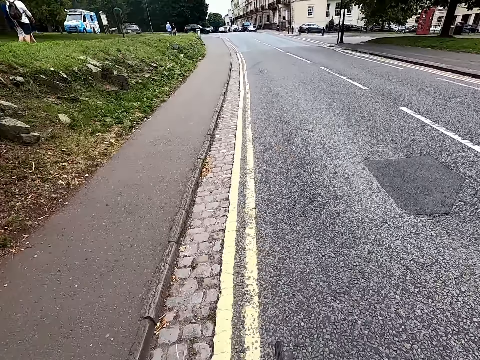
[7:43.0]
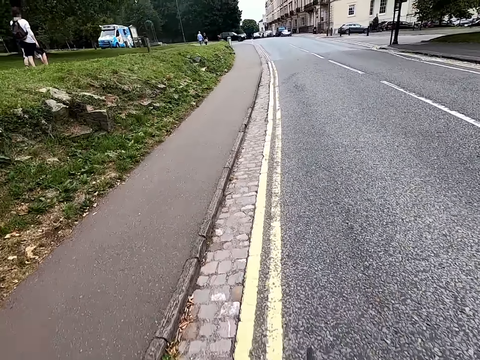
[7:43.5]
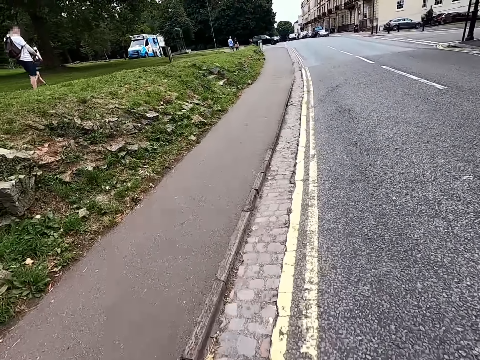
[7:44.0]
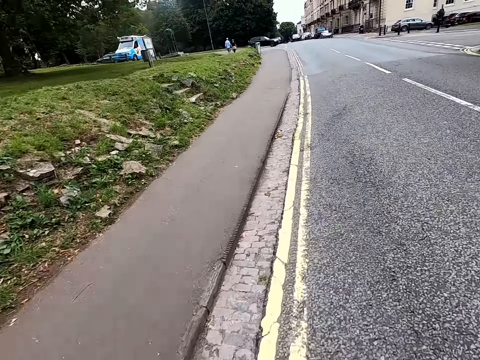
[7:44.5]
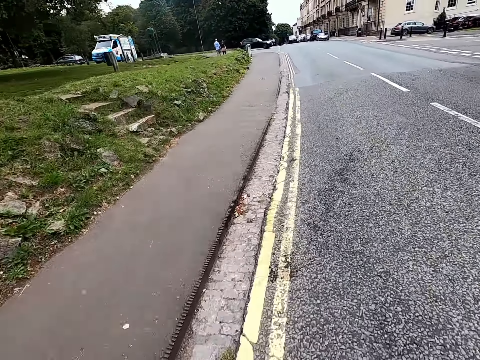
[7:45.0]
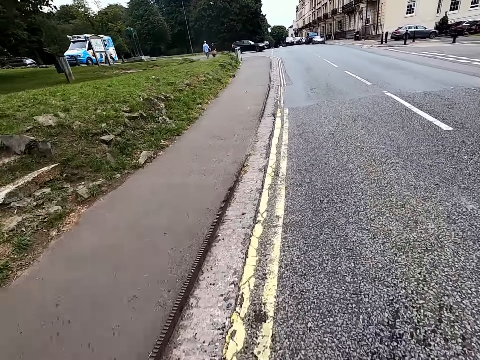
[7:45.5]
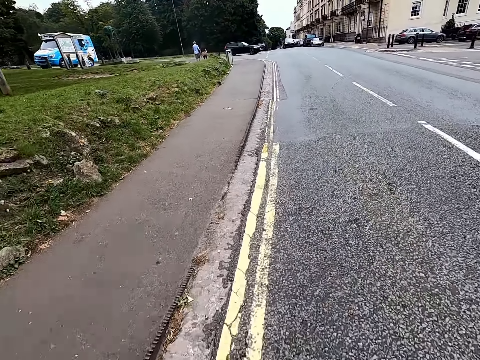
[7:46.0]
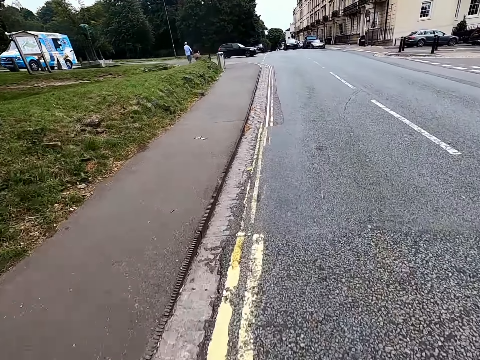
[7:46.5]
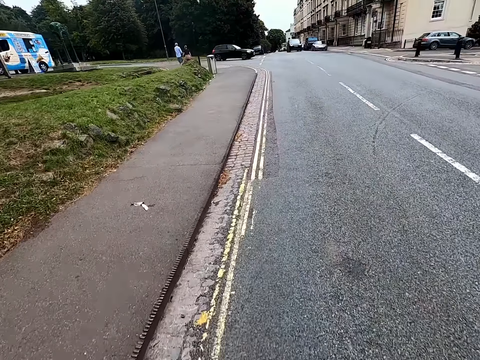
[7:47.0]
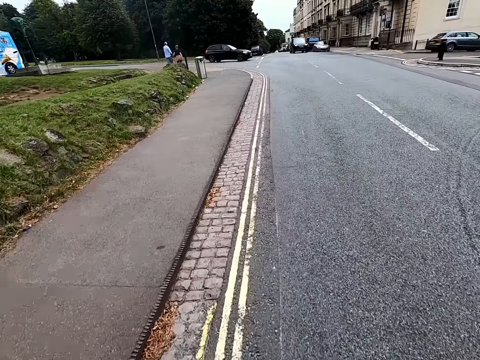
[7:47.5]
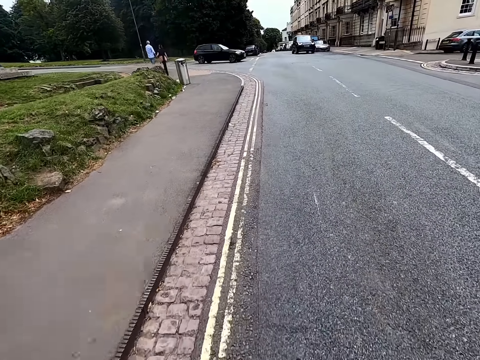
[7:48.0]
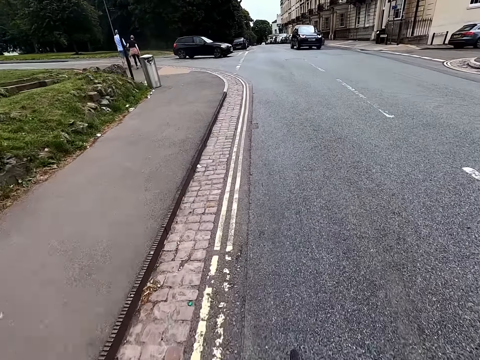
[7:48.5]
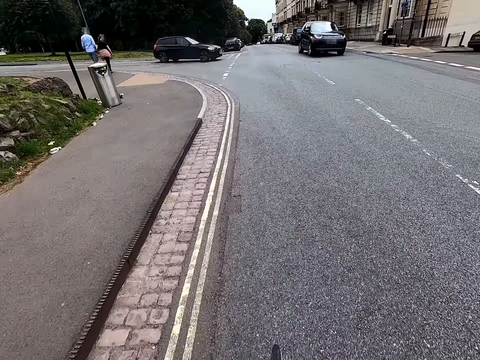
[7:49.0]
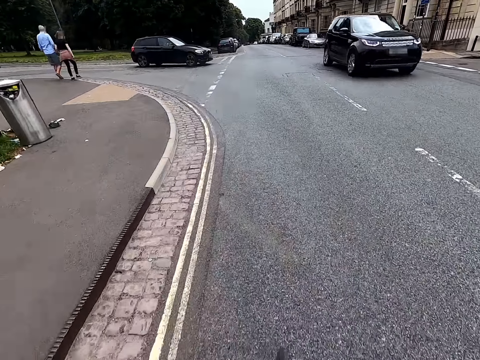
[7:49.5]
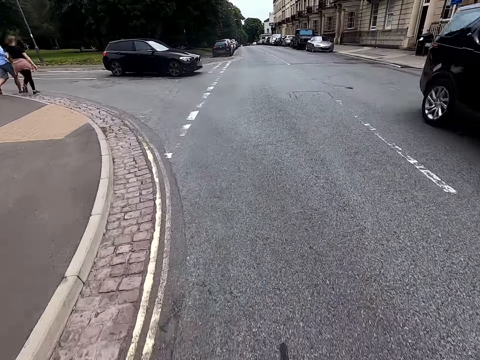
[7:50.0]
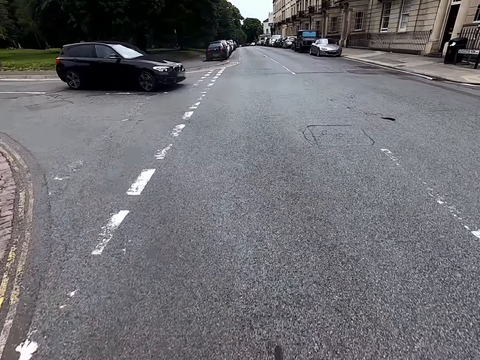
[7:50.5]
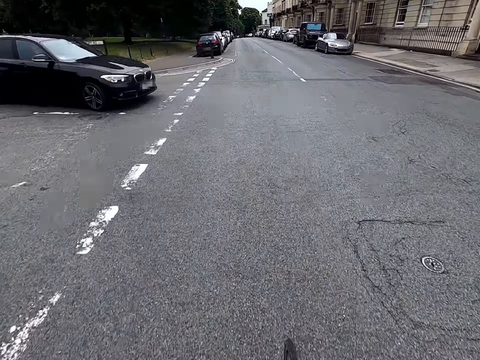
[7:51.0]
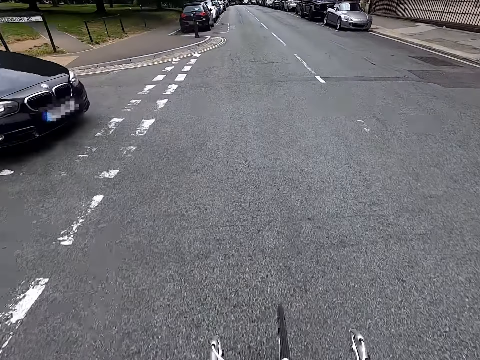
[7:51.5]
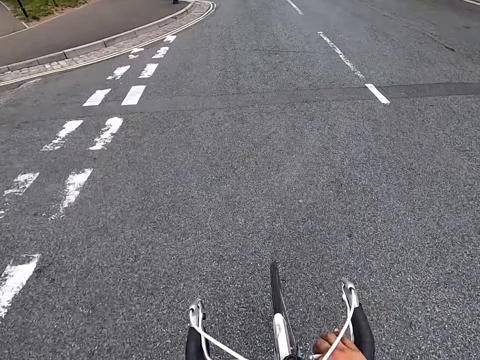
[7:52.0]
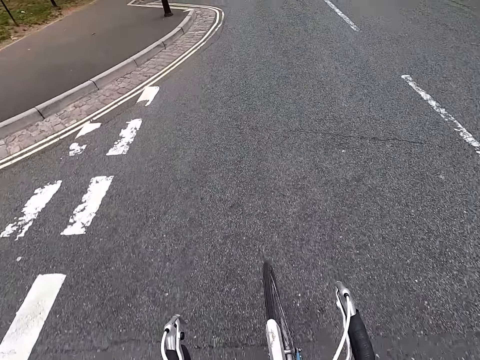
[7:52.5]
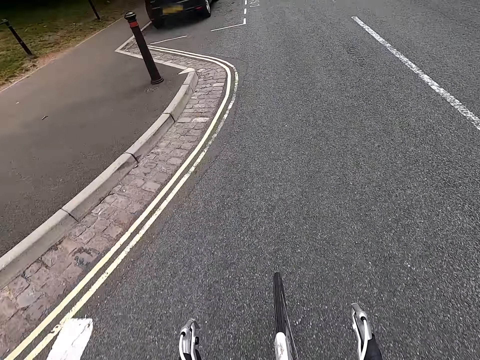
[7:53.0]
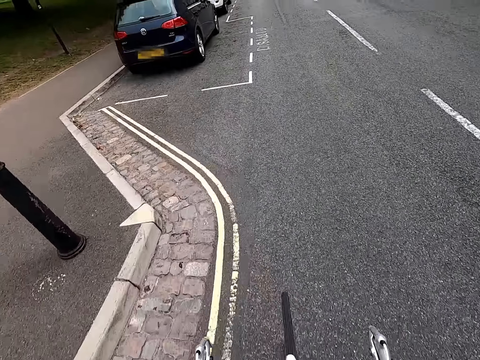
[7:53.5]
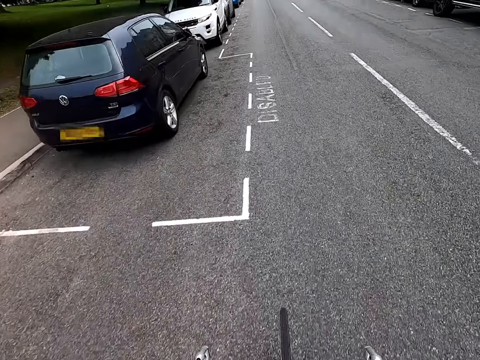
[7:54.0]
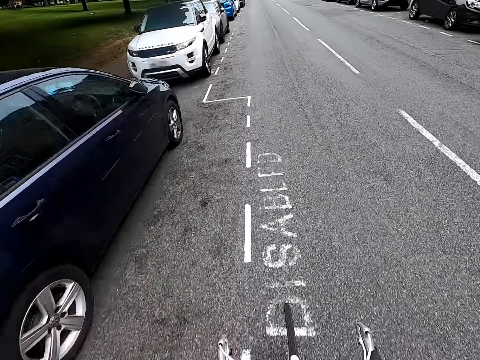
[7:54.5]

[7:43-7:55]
A man walks. The camera wearer cycles. A woman walks. Another man walks.

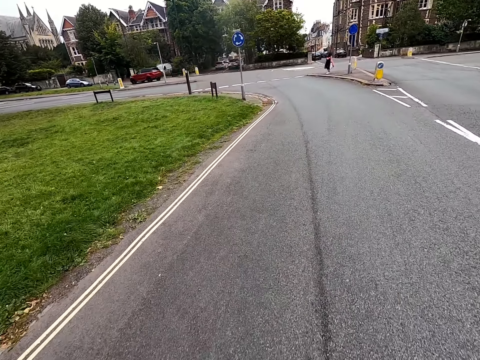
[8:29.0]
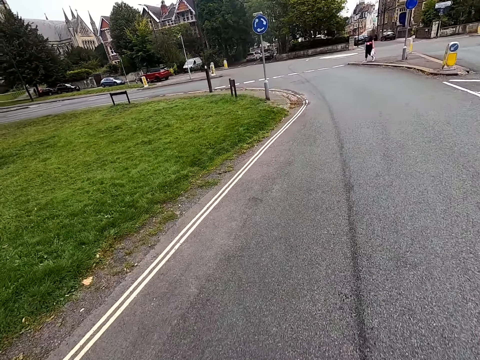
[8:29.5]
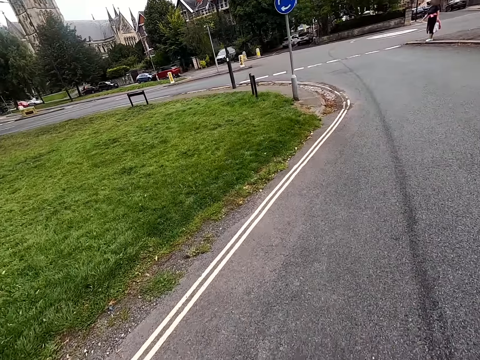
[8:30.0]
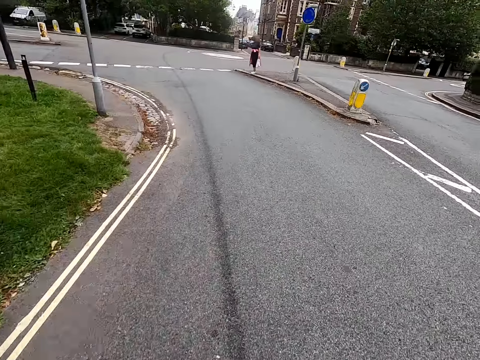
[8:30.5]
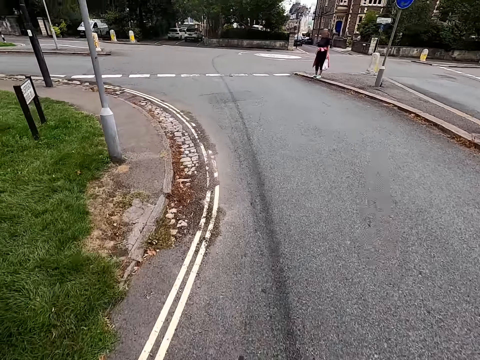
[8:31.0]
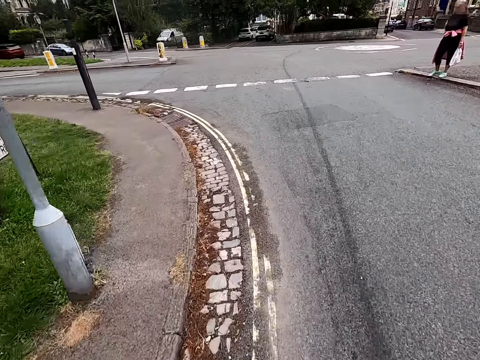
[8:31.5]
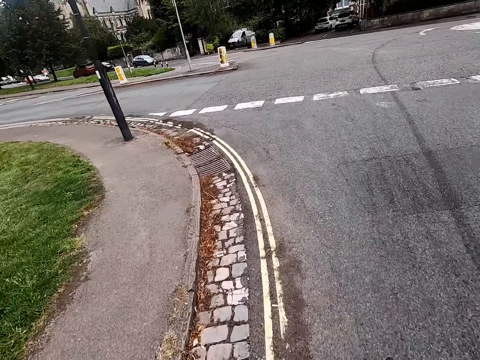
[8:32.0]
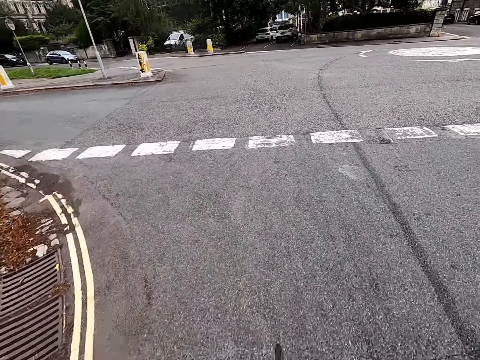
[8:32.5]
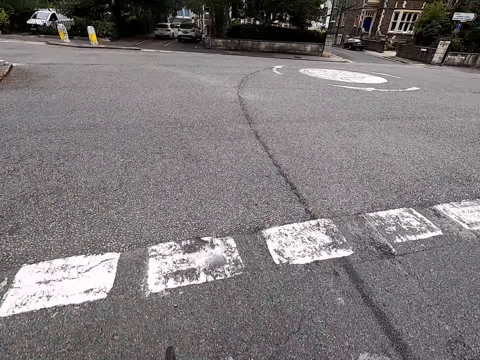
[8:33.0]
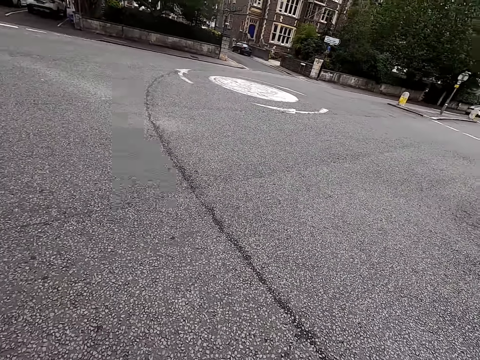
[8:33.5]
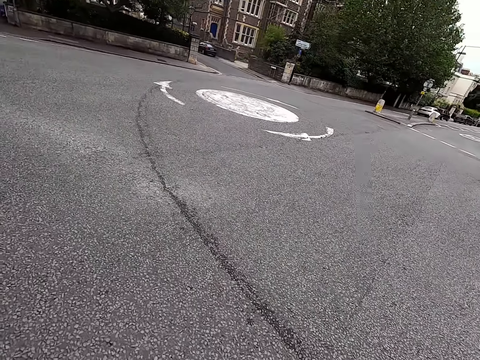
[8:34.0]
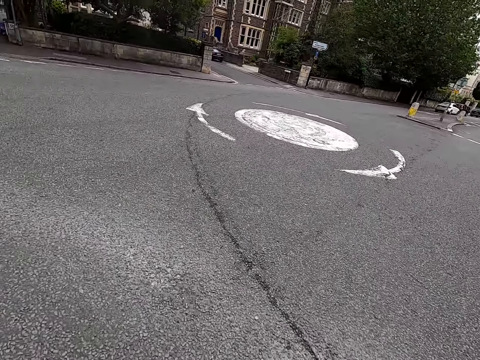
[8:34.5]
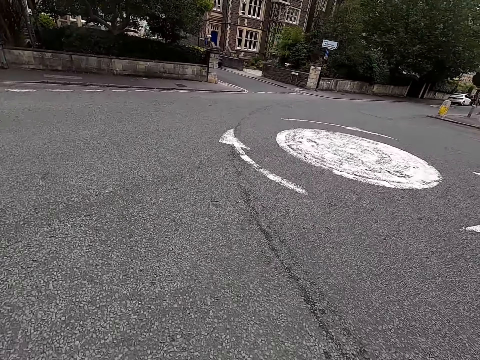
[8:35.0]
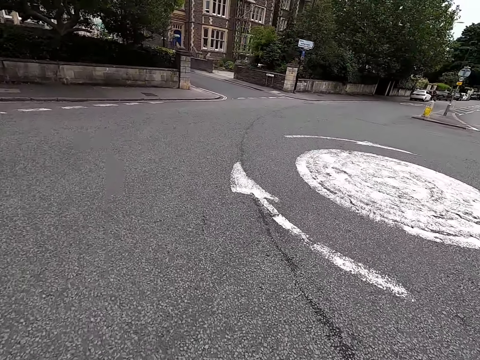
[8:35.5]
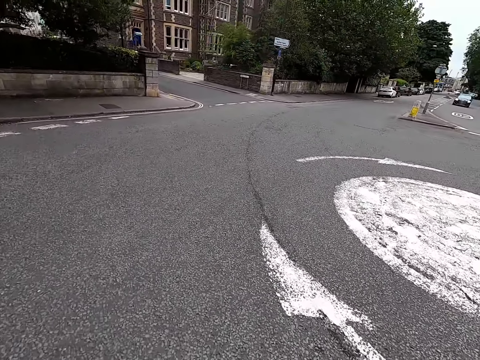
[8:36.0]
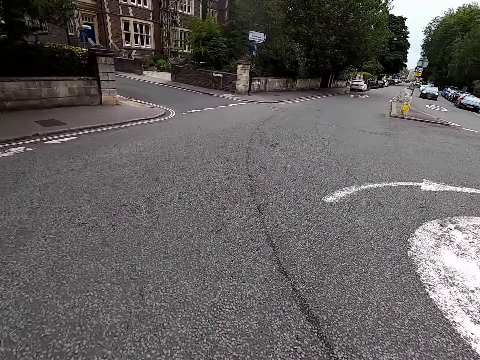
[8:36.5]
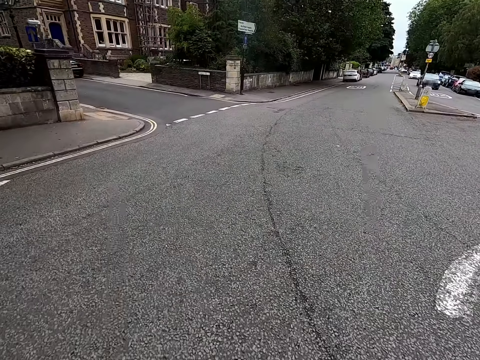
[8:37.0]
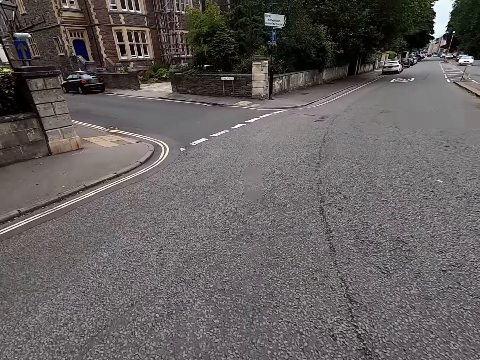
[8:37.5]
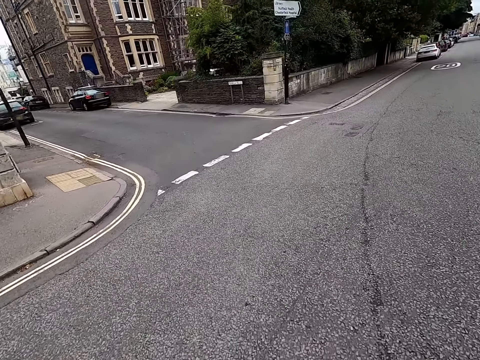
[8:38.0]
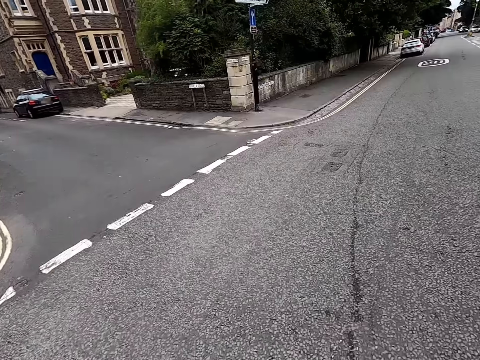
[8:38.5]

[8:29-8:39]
A woman stands. The camera wearer cycles.

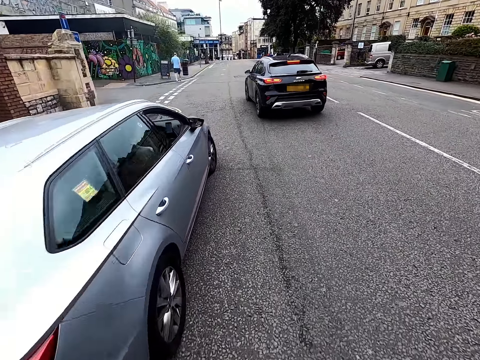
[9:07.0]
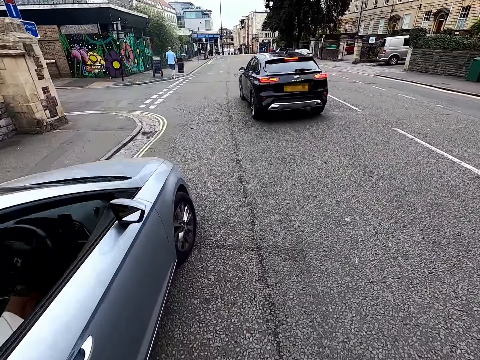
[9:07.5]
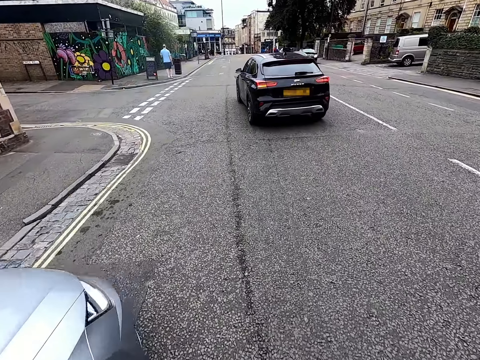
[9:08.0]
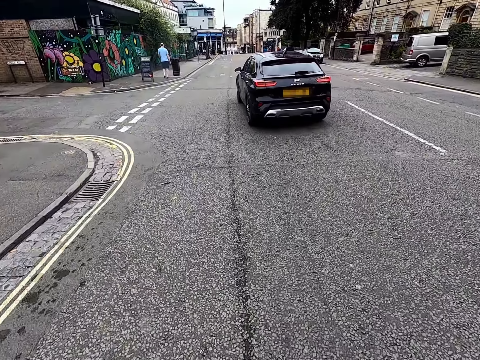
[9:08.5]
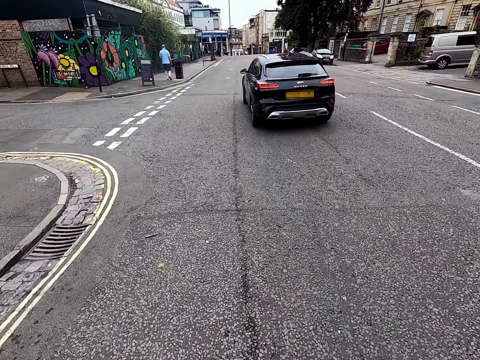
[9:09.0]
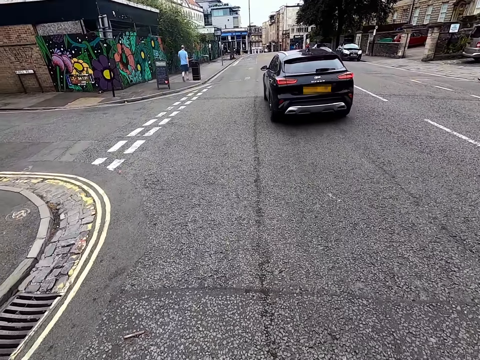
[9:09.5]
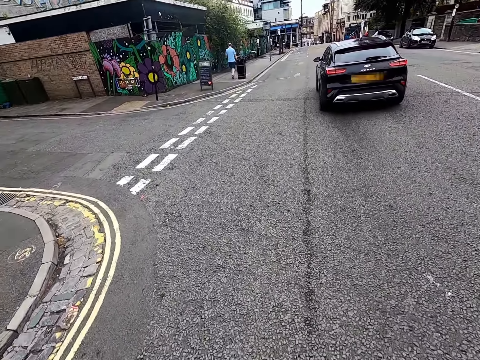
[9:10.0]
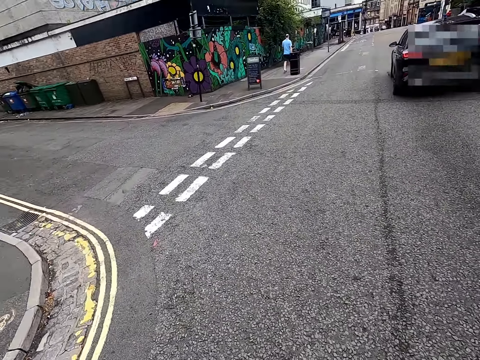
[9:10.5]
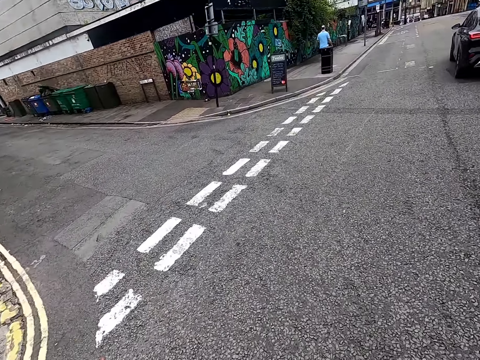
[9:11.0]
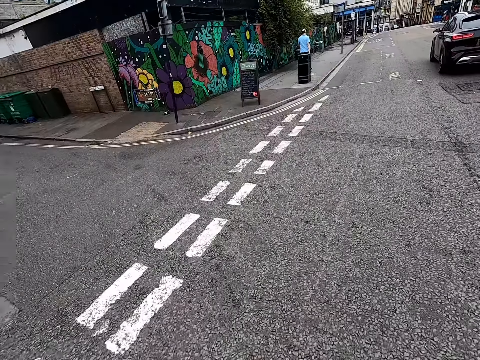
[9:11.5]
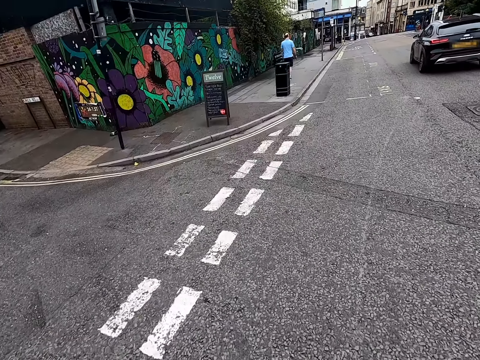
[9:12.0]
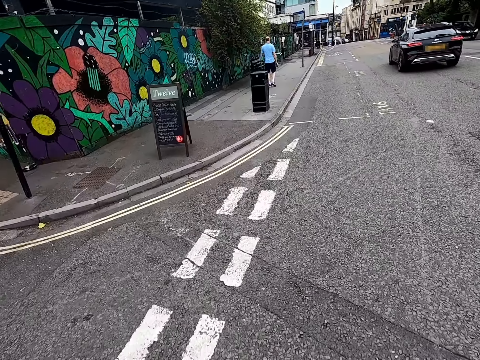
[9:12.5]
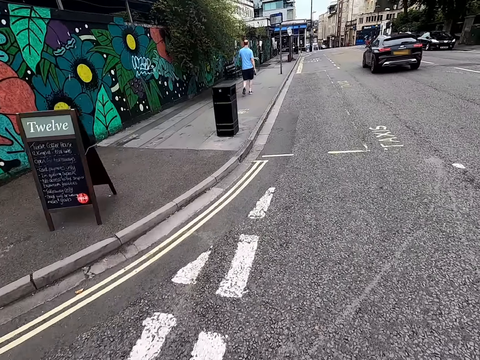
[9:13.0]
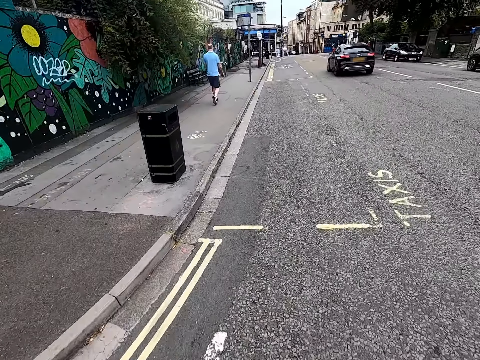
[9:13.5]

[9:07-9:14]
A man walks.
